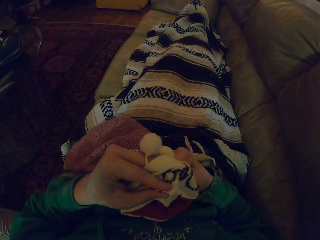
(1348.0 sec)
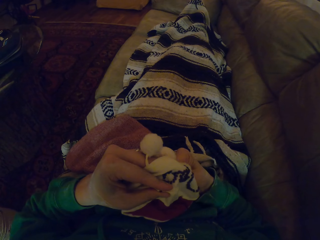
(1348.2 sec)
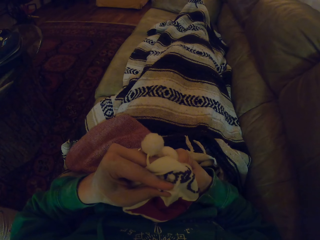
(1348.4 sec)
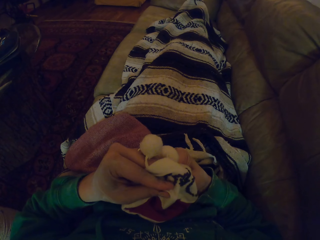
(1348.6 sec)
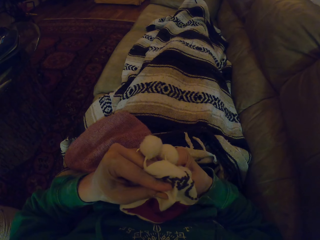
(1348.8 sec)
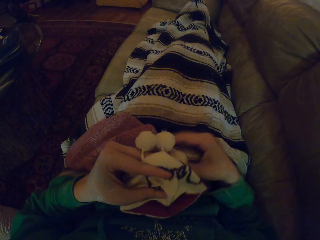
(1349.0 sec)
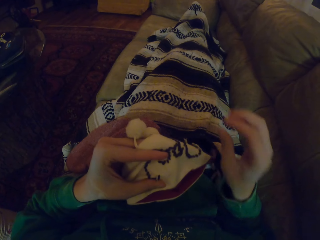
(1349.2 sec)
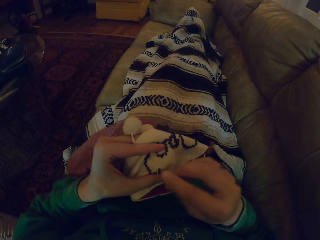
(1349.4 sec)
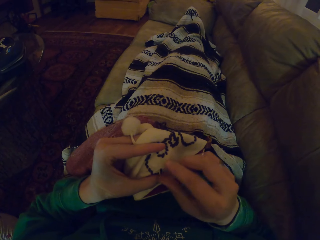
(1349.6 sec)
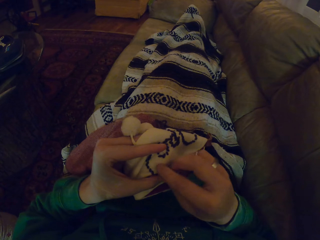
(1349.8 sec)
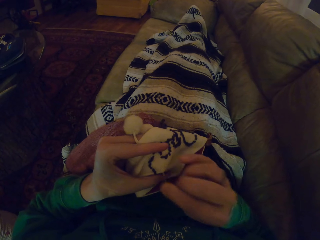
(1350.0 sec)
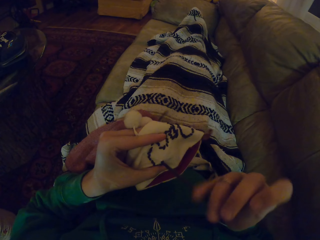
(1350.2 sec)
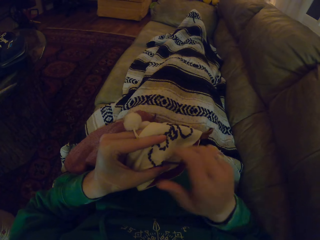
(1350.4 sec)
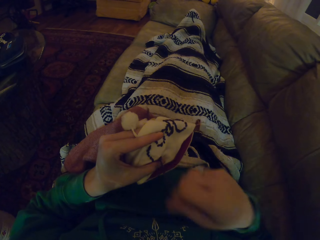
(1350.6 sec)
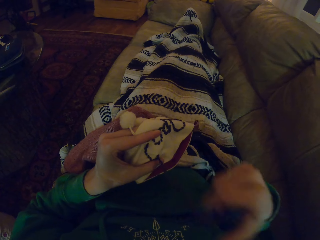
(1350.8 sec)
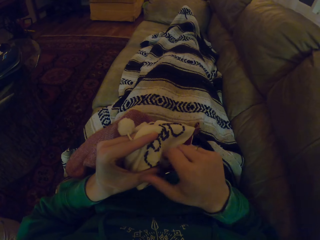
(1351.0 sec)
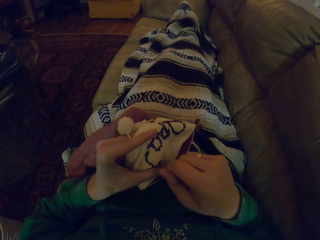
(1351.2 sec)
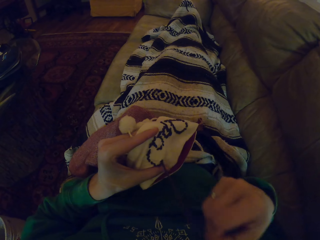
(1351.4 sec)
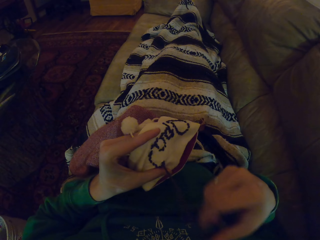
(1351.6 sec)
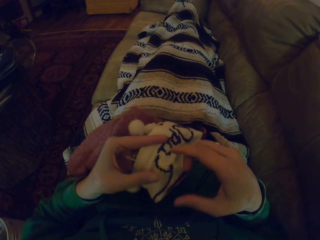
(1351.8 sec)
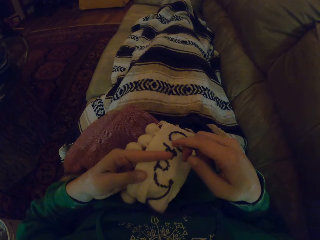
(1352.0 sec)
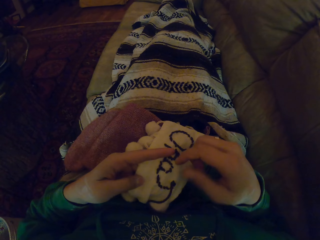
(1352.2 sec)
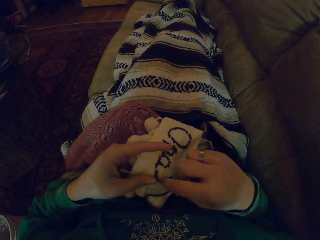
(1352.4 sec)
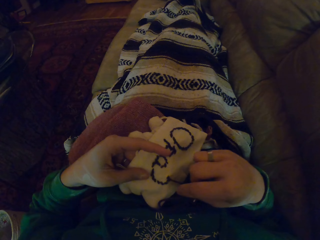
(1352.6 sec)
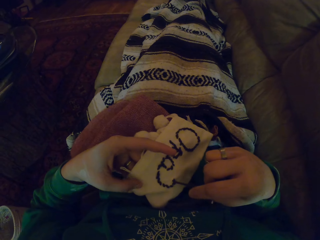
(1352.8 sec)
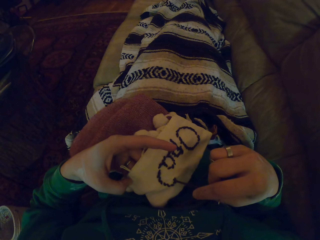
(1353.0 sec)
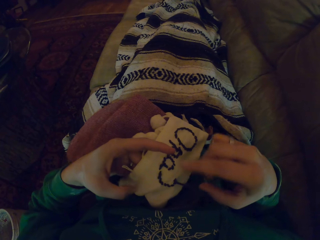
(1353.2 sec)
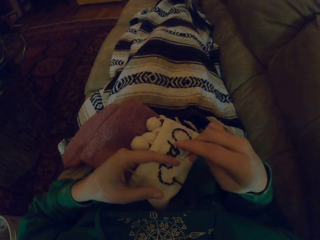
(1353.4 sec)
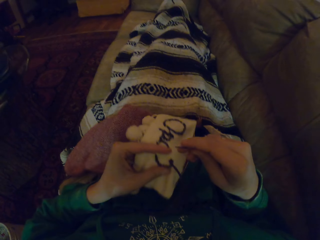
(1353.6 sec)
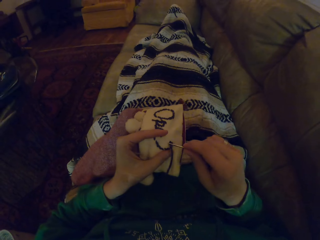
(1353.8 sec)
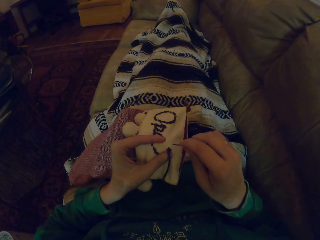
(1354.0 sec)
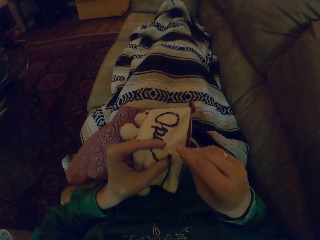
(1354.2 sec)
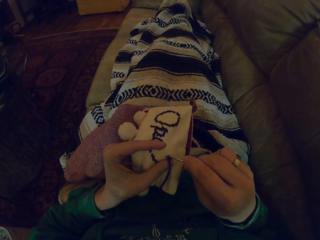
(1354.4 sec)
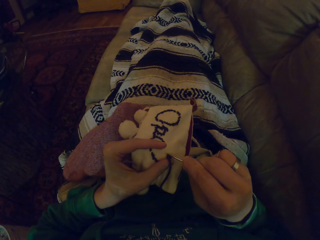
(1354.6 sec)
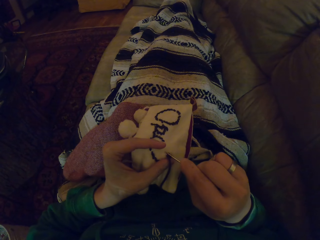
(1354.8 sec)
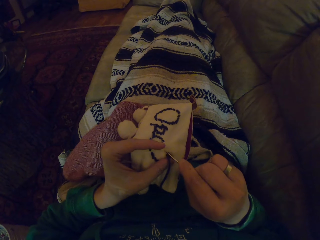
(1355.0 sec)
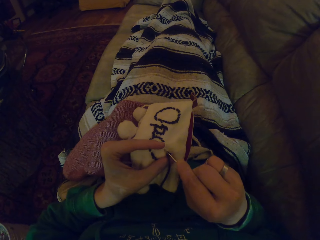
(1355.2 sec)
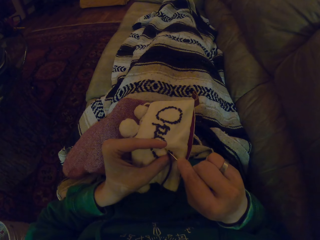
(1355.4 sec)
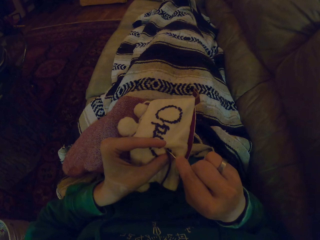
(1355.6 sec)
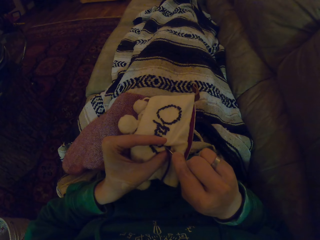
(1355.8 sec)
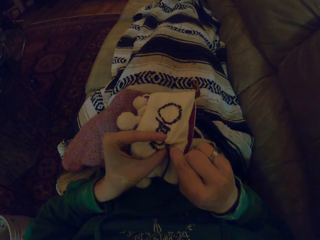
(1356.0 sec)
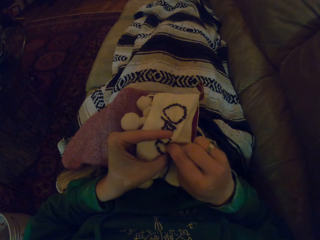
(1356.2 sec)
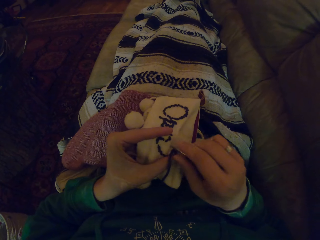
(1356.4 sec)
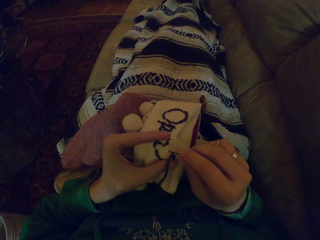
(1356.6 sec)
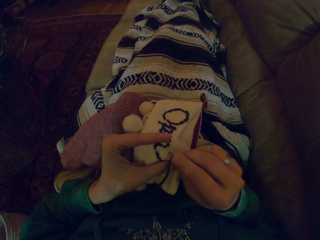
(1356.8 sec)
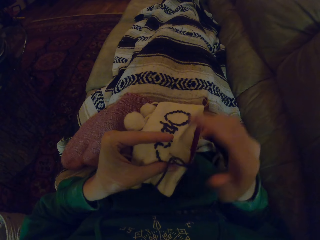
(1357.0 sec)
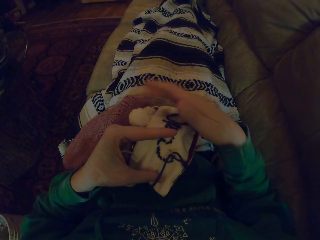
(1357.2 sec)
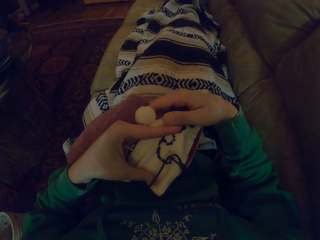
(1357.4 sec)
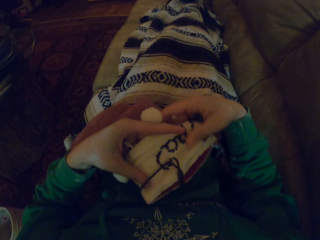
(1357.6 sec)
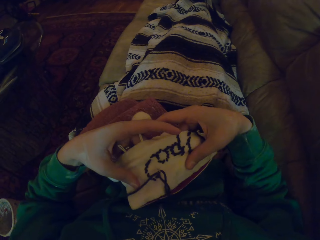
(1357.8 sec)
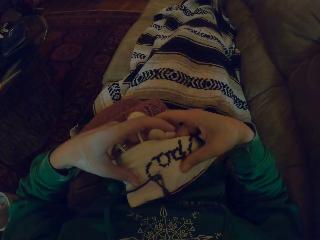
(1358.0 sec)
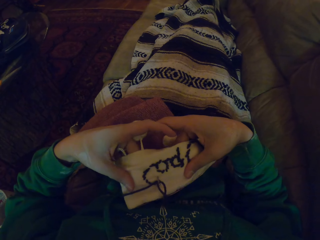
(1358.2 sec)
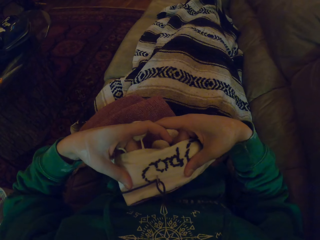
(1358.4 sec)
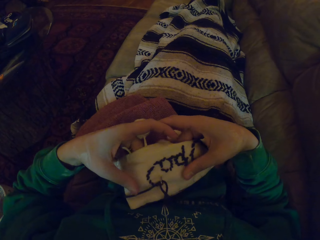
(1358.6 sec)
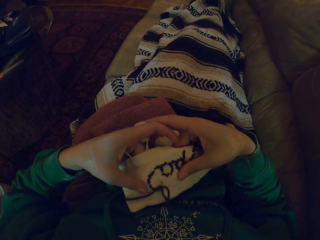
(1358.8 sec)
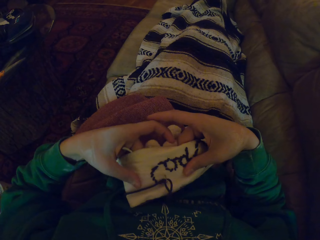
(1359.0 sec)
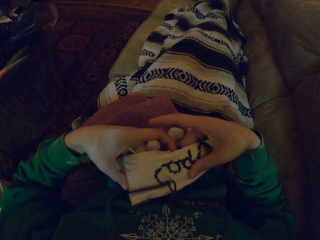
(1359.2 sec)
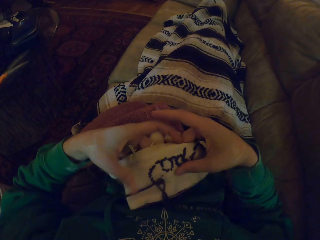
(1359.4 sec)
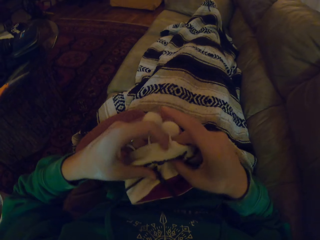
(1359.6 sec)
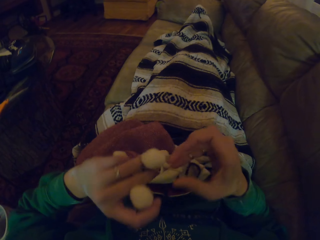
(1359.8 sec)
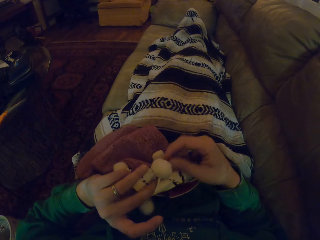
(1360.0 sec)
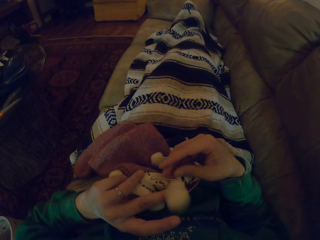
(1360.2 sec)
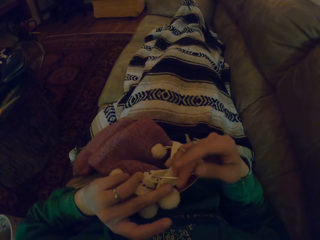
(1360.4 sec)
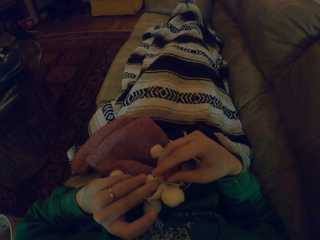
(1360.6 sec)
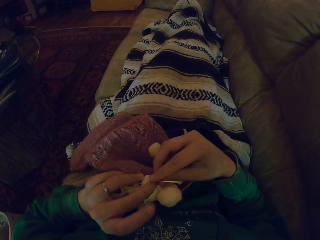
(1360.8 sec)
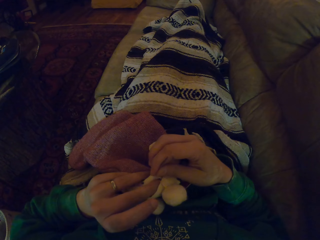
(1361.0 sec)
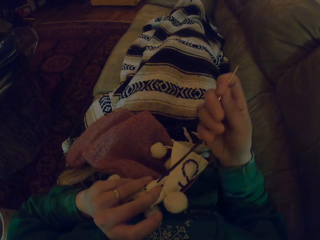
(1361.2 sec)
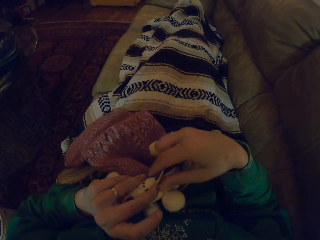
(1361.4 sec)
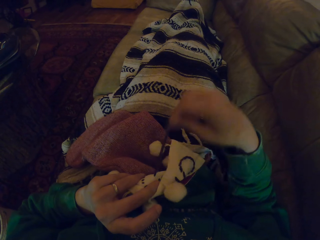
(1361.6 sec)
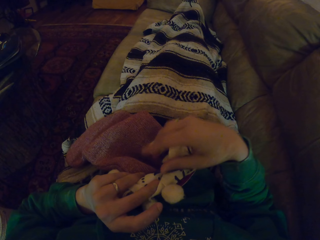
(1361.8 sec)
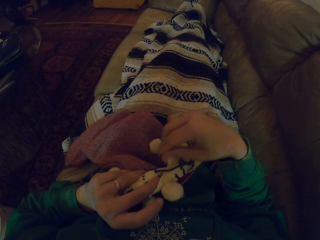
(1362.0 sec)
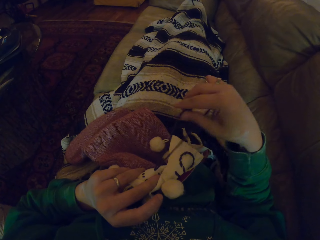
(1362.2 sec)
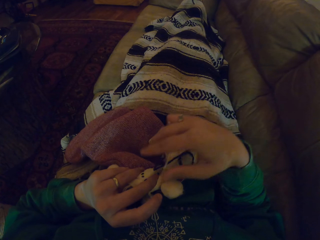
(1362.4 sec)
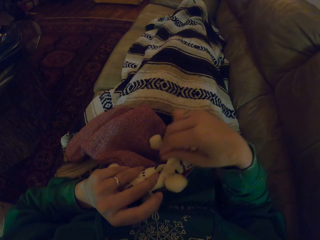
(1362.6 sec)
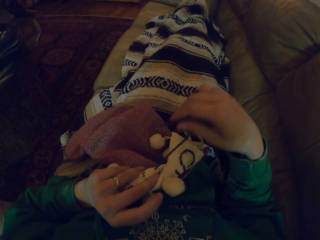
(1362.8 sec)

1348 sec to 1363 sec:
The camera wearer pulls the thread. They move the thread. They stare at the garment. They move the garment. They knit the garment. They straighten the garment. They turn the garment. They pull the thread.

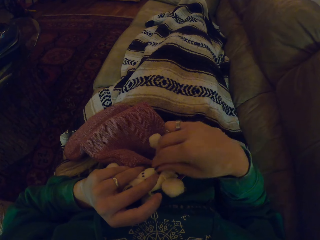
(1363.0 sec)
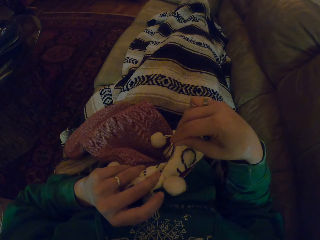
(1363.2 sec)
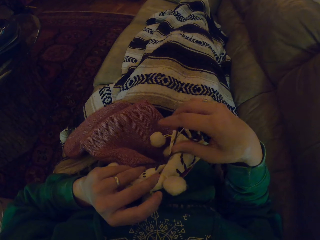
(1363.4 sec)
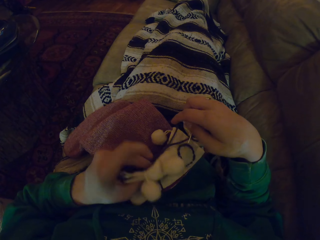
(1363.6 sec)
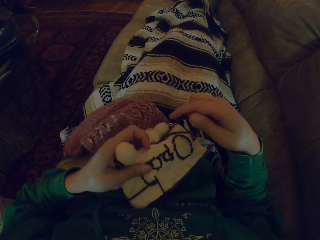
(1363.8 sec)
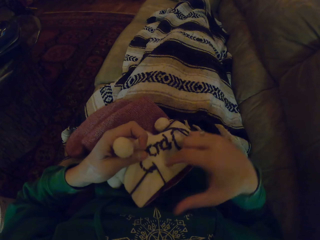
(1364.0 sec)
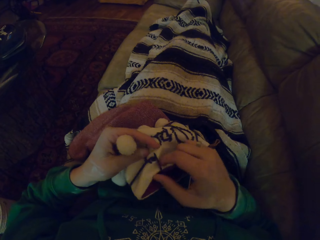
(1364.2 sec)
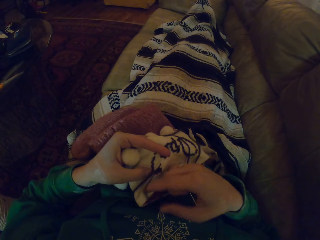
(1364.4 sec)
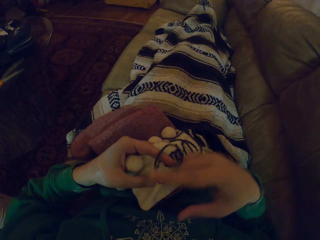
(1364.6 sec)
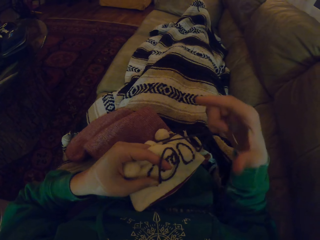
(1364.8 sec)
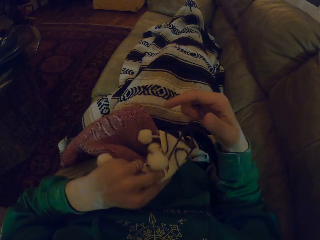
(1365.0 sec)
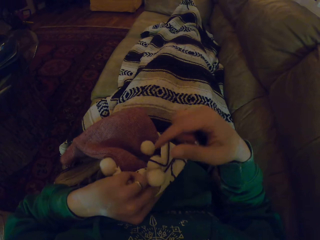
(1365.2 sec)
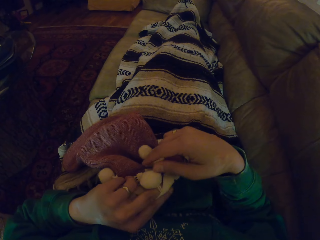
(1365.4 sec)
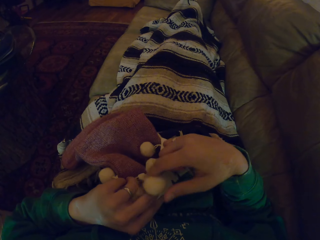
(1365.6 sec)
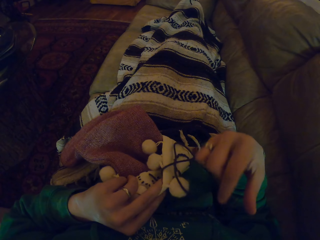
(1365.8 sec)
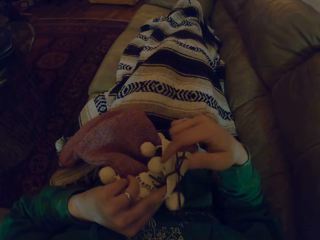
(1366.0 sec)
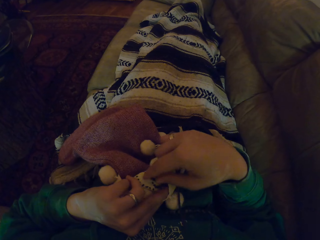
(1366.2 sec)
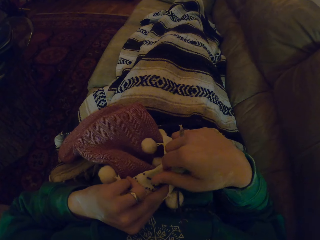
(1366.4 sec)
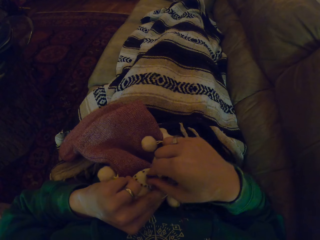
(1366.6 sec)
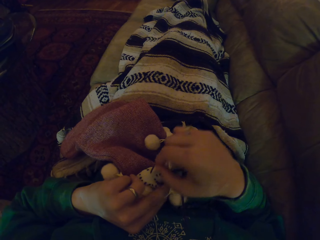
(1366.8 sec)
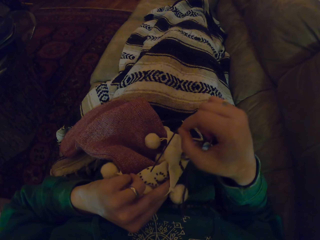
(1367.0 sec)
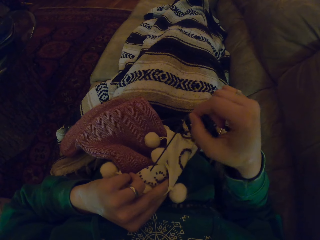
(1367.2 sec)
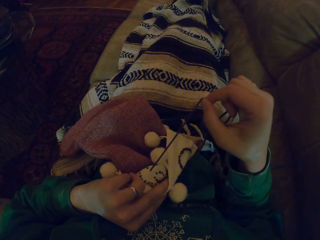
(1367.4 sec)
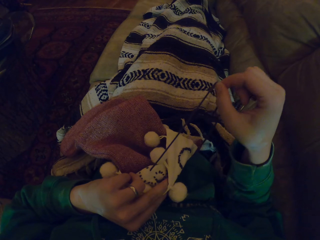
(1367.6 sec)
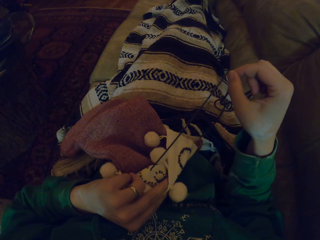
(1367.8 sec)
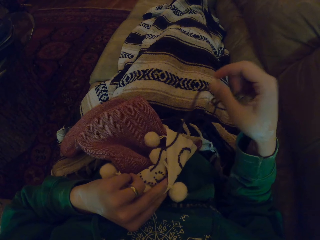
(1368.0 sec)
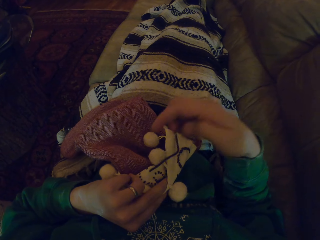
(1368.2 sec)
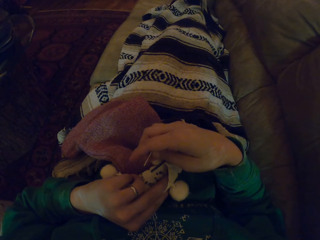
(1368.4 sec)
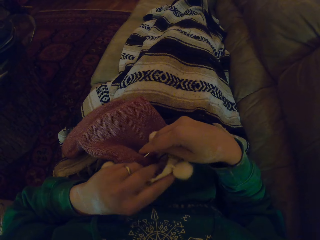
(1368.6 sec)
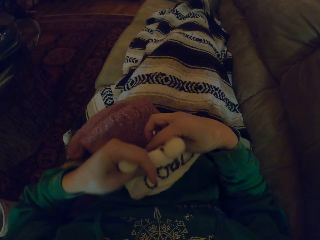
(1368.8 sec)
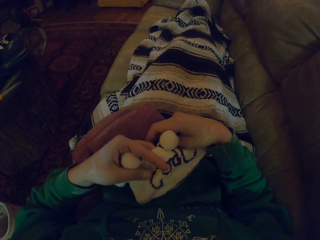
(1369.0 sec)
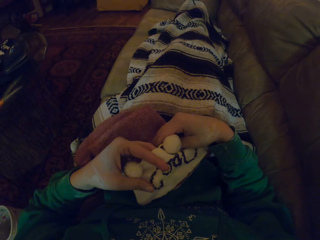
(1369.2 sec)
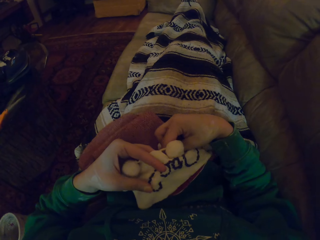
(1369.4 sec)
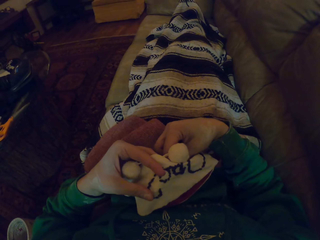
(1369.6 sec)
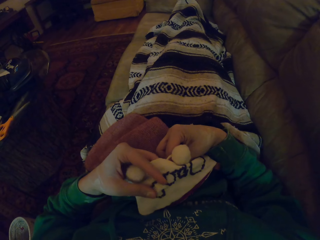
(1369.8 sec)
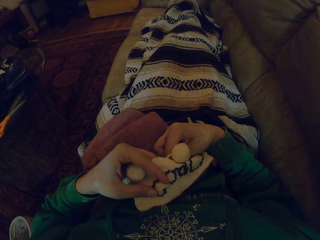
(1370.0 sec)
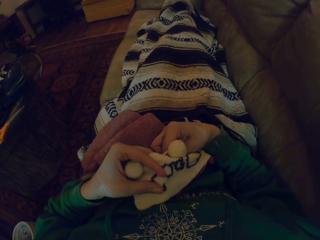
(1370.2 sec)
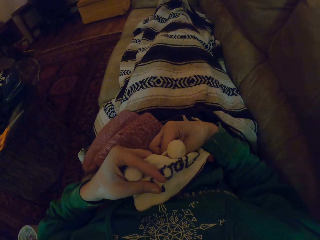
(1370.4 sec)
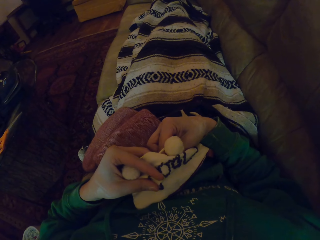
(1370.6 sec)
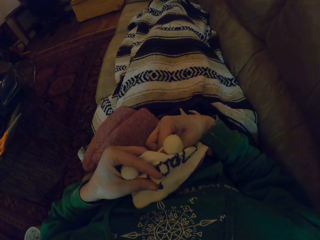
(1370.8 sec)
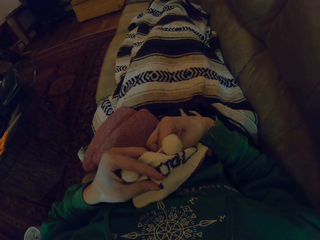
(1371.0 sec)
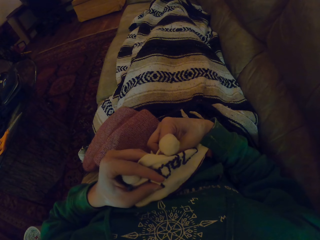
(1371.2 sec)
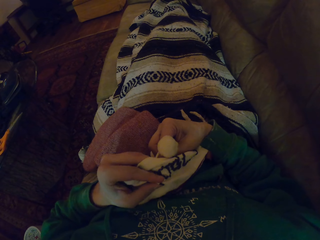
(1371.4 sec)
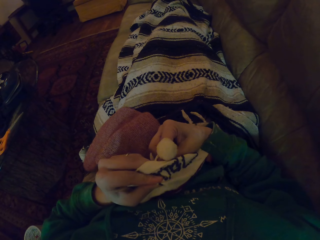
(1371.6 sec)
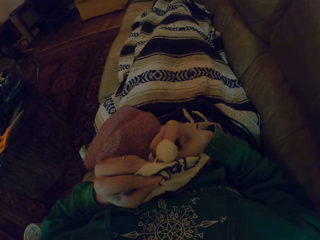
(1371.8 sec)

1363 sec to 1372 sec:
The camera wearer turns the garment. They push the thread. They turn the garment. They turn the garment again. They push the thread. They pull the thread. They turn the garment. They knit the garment.
